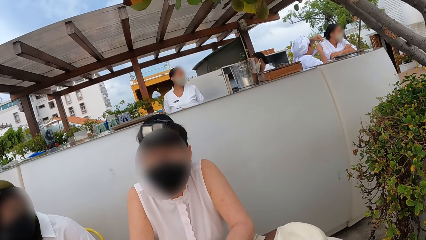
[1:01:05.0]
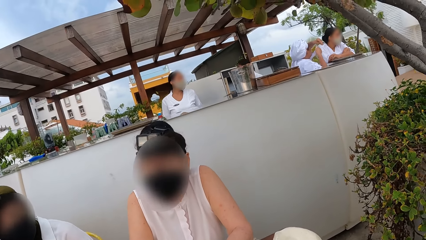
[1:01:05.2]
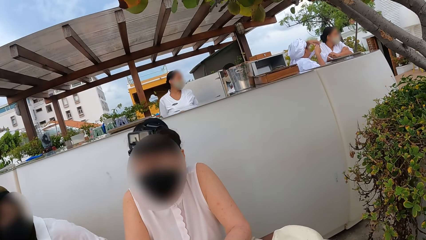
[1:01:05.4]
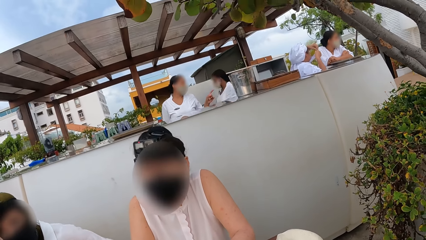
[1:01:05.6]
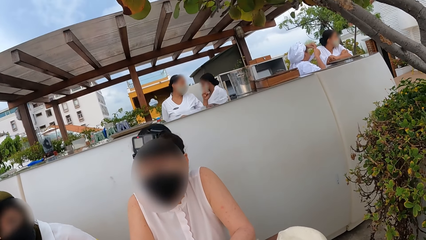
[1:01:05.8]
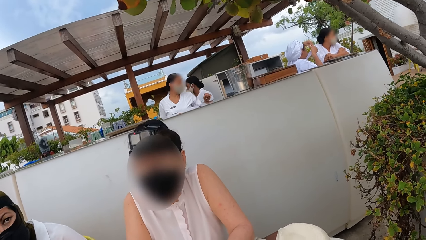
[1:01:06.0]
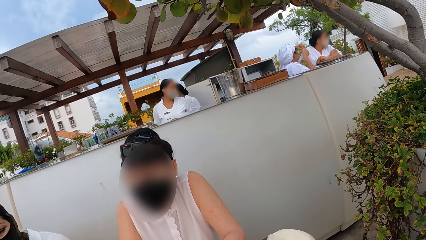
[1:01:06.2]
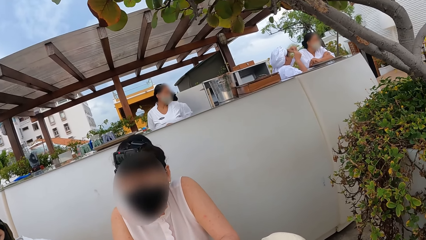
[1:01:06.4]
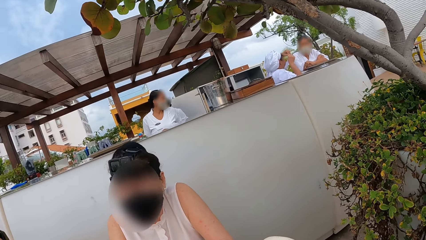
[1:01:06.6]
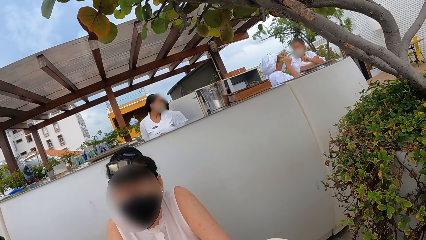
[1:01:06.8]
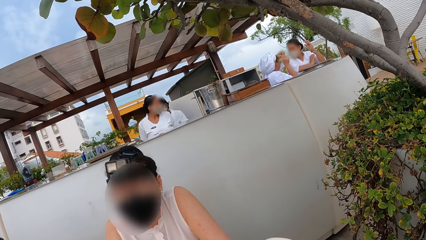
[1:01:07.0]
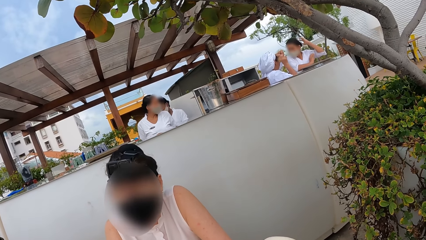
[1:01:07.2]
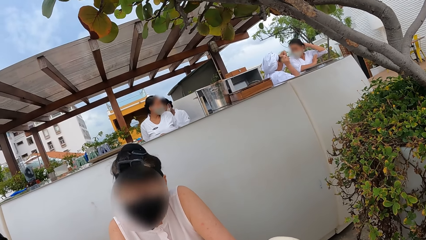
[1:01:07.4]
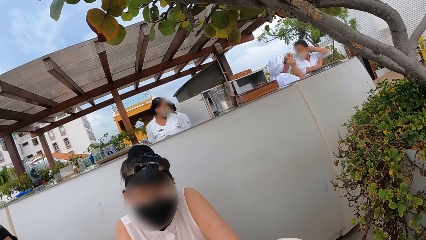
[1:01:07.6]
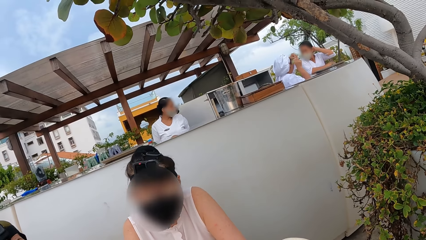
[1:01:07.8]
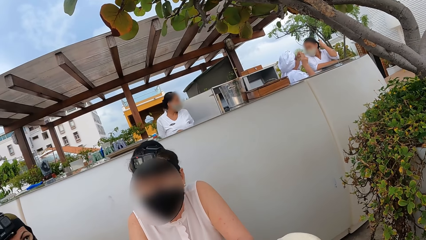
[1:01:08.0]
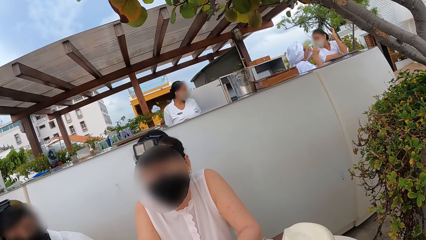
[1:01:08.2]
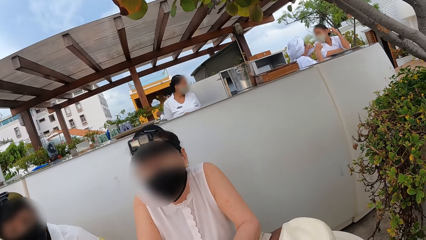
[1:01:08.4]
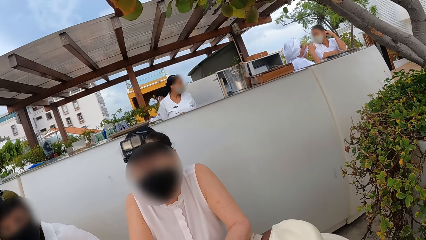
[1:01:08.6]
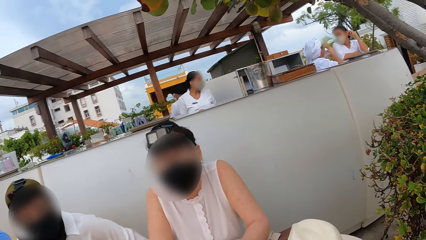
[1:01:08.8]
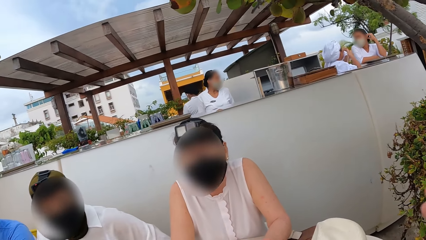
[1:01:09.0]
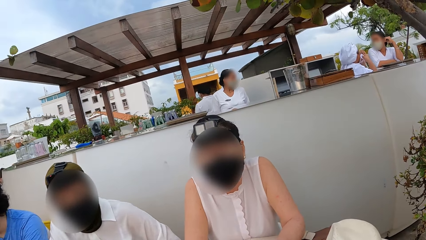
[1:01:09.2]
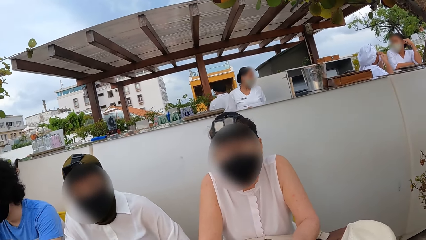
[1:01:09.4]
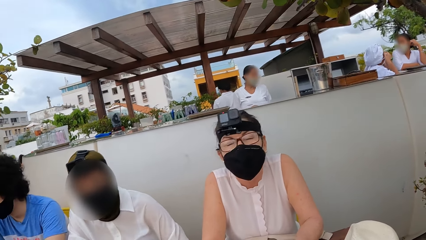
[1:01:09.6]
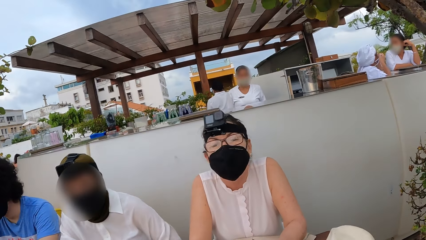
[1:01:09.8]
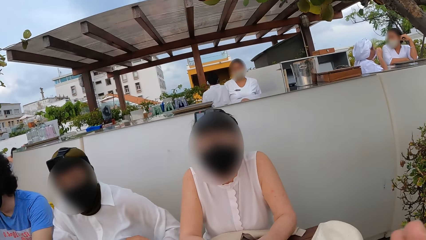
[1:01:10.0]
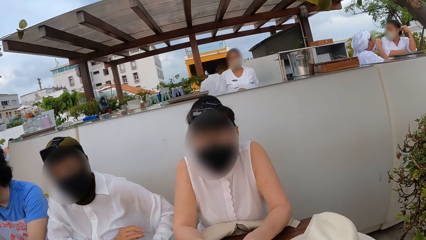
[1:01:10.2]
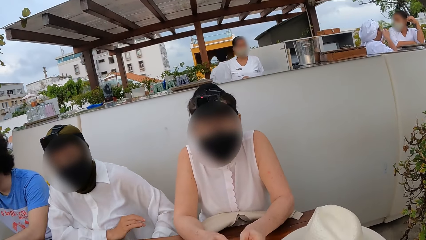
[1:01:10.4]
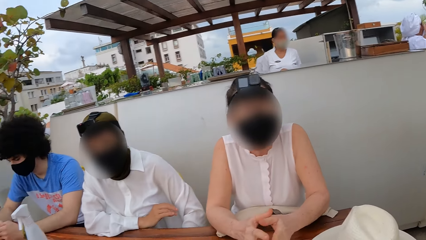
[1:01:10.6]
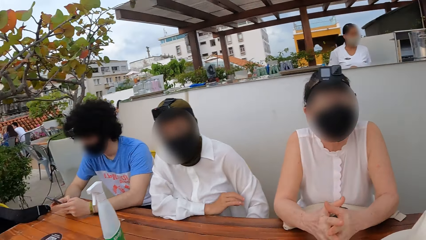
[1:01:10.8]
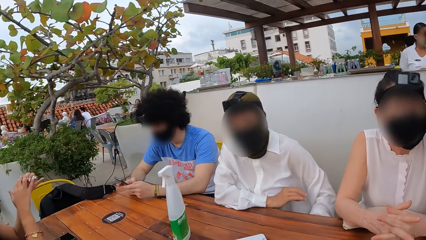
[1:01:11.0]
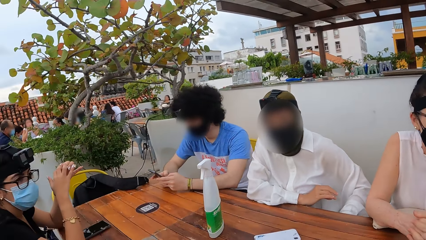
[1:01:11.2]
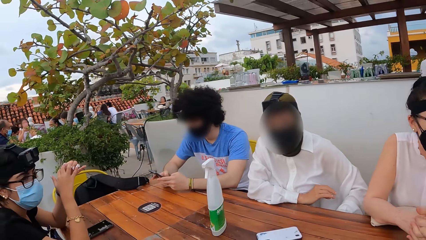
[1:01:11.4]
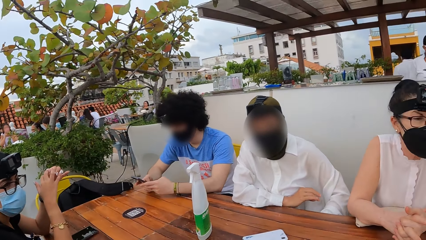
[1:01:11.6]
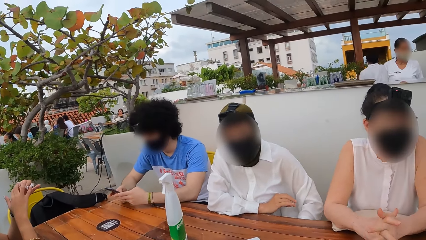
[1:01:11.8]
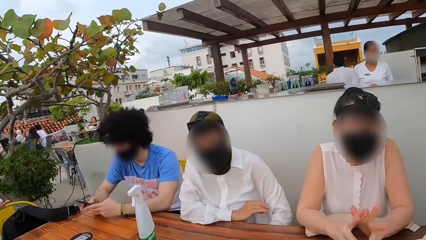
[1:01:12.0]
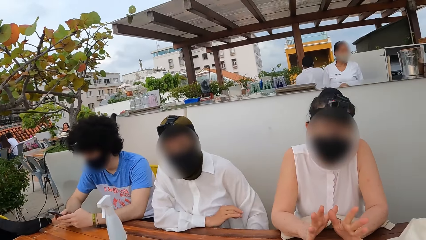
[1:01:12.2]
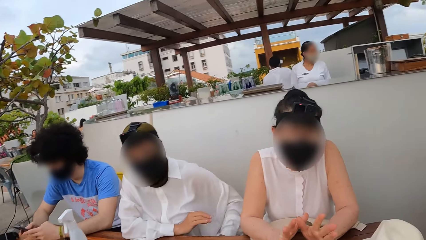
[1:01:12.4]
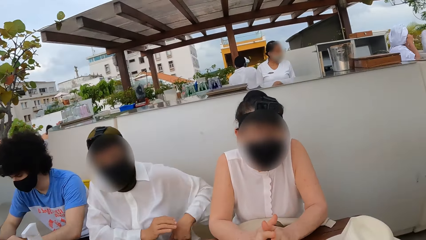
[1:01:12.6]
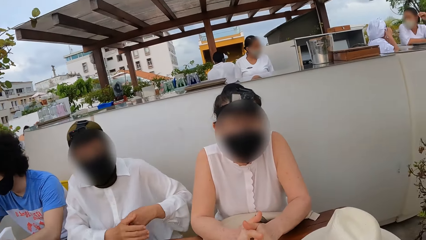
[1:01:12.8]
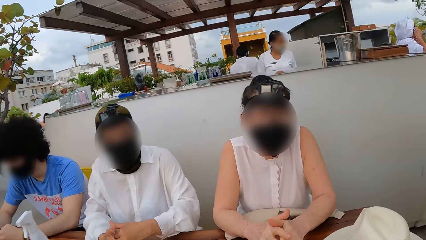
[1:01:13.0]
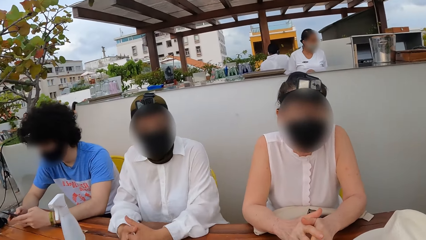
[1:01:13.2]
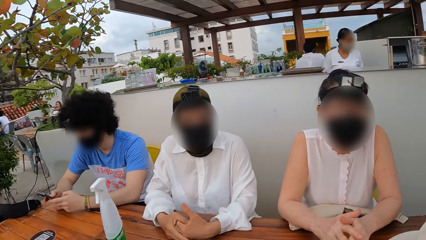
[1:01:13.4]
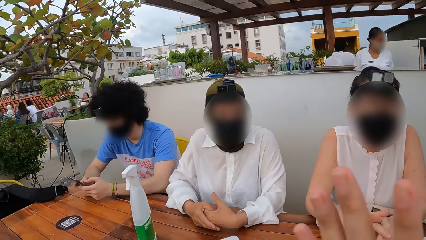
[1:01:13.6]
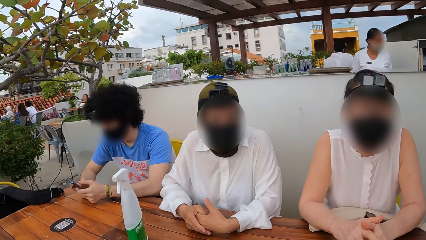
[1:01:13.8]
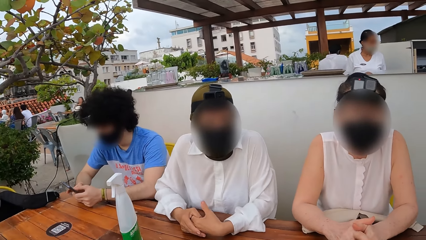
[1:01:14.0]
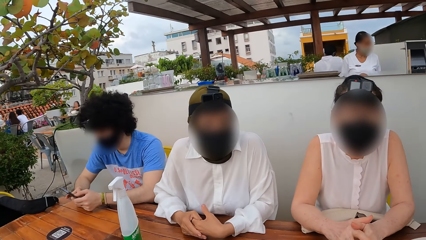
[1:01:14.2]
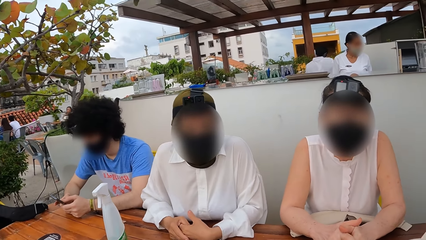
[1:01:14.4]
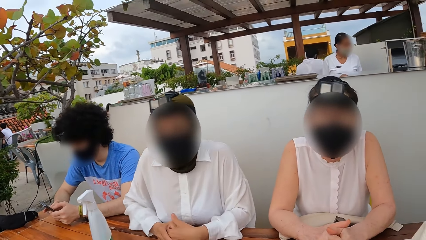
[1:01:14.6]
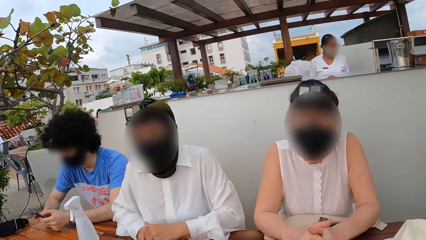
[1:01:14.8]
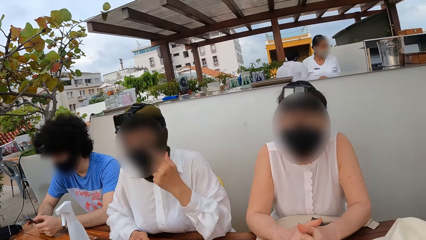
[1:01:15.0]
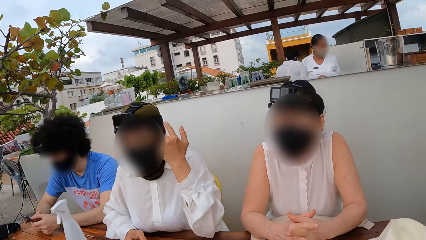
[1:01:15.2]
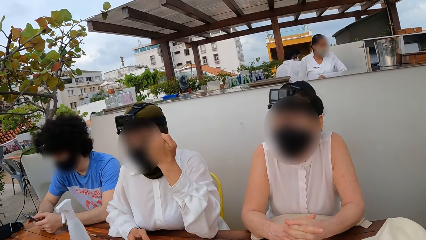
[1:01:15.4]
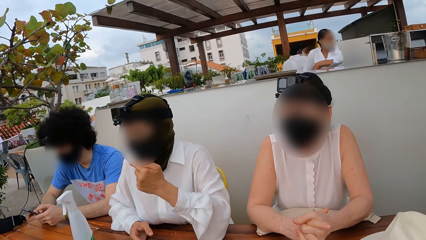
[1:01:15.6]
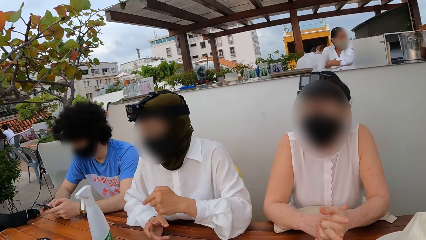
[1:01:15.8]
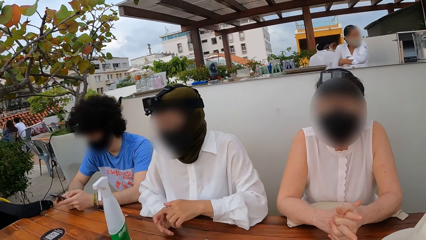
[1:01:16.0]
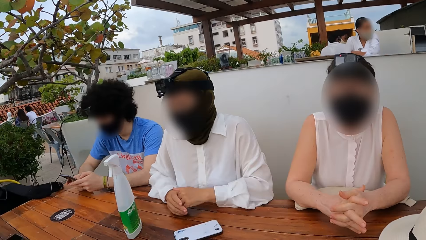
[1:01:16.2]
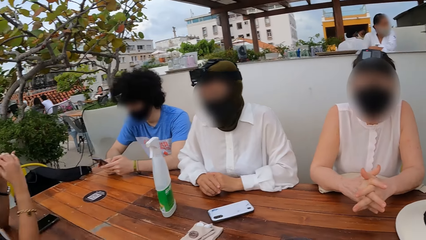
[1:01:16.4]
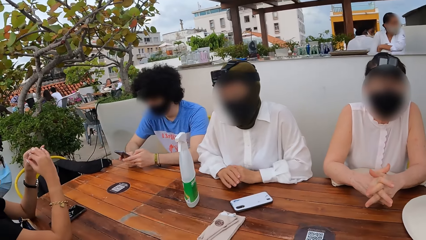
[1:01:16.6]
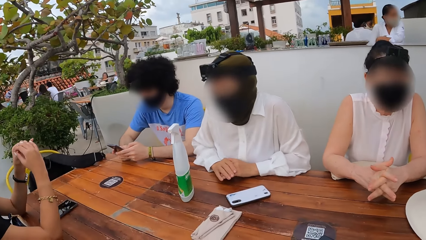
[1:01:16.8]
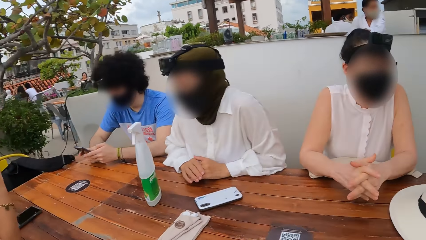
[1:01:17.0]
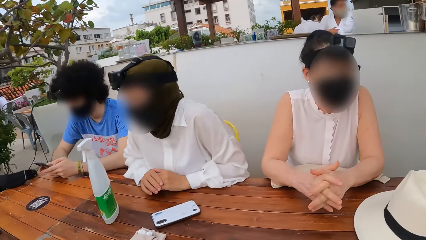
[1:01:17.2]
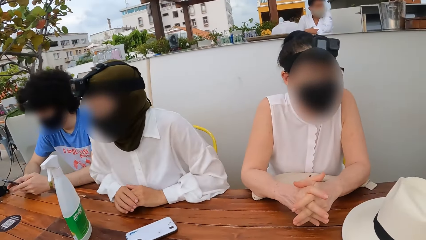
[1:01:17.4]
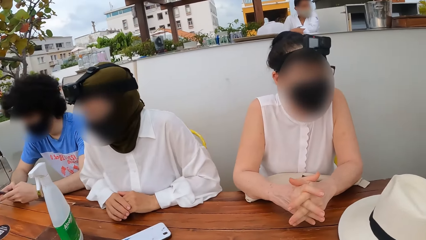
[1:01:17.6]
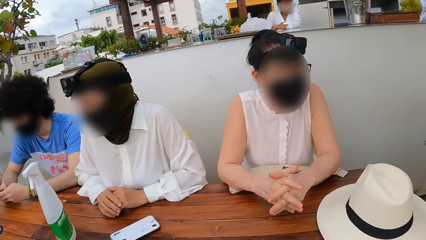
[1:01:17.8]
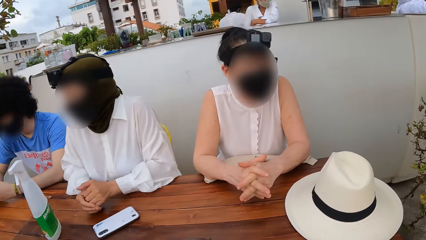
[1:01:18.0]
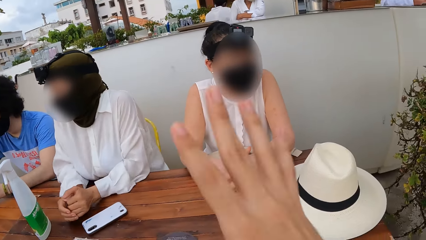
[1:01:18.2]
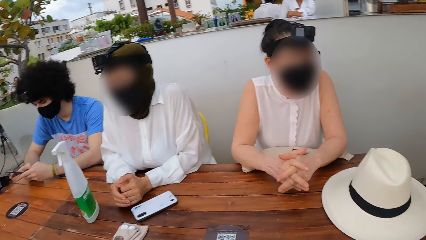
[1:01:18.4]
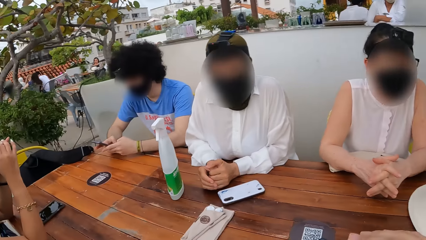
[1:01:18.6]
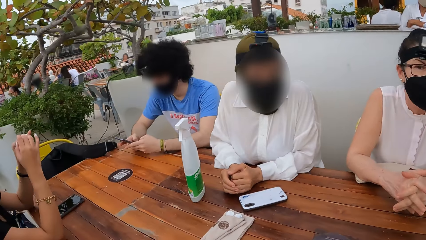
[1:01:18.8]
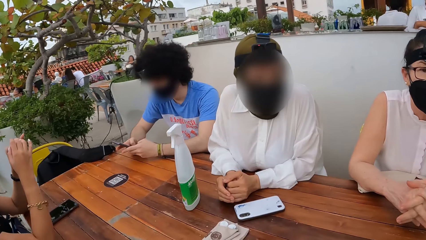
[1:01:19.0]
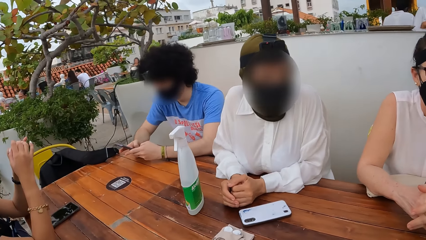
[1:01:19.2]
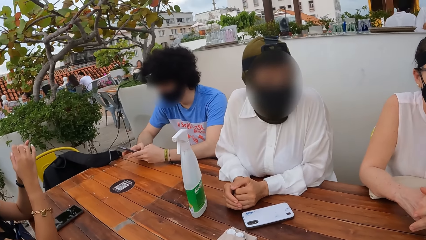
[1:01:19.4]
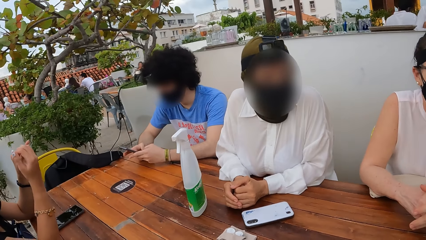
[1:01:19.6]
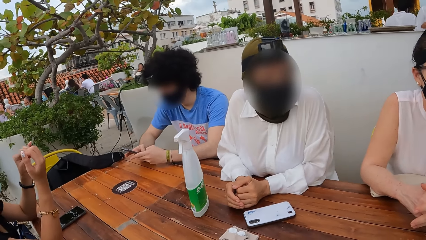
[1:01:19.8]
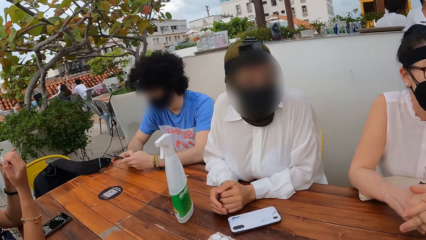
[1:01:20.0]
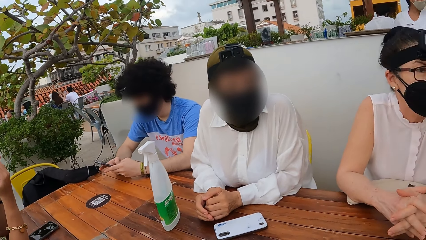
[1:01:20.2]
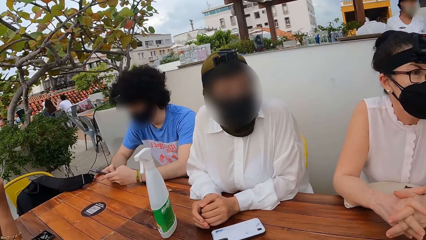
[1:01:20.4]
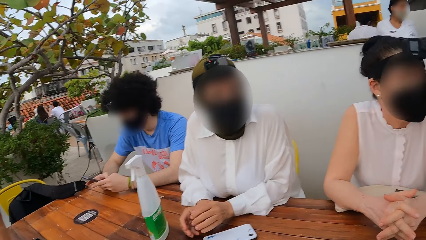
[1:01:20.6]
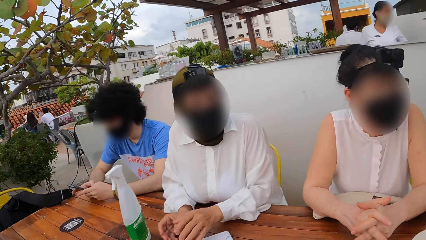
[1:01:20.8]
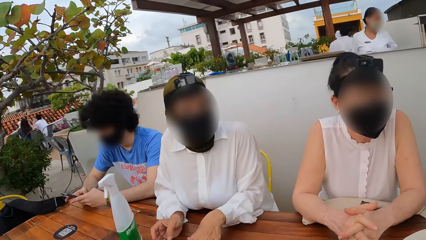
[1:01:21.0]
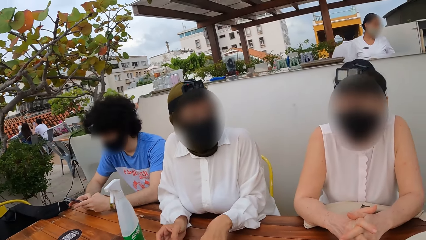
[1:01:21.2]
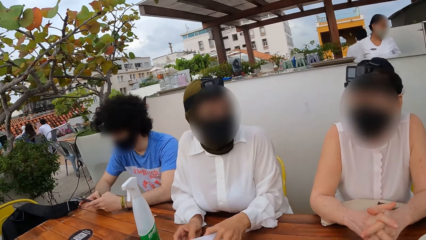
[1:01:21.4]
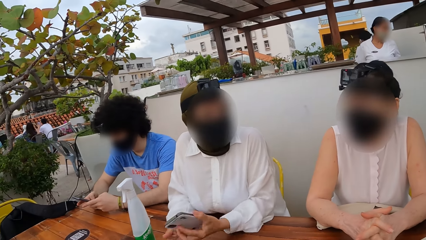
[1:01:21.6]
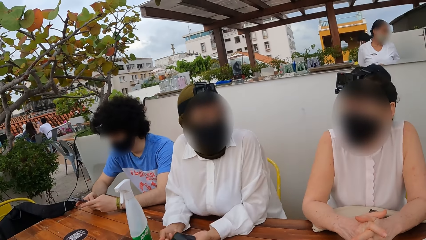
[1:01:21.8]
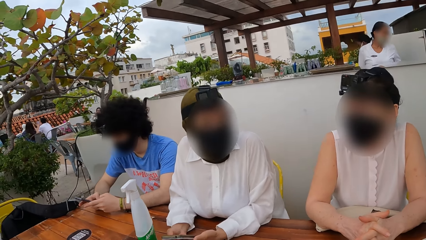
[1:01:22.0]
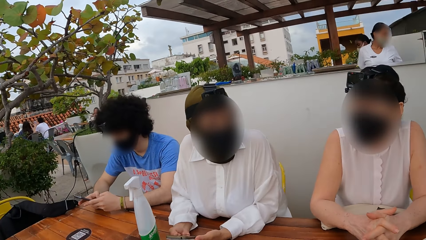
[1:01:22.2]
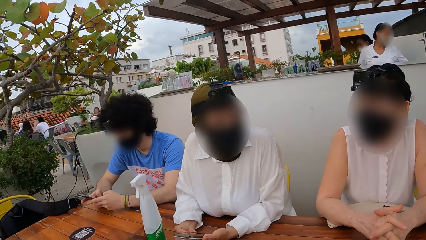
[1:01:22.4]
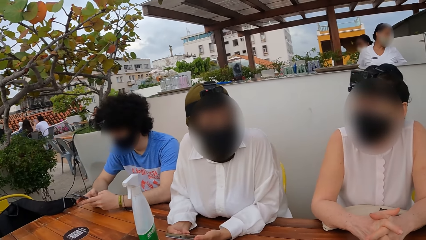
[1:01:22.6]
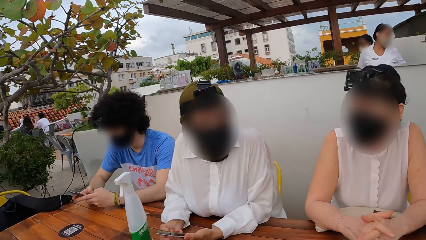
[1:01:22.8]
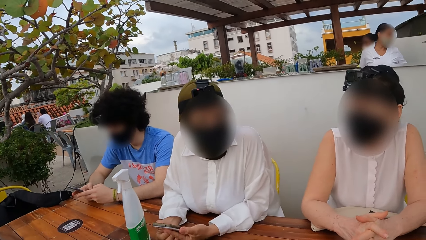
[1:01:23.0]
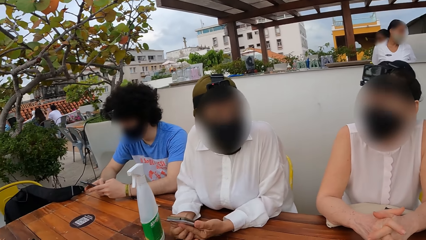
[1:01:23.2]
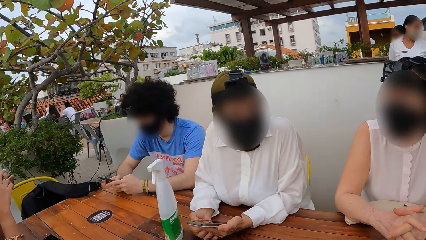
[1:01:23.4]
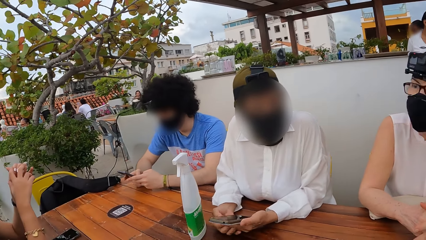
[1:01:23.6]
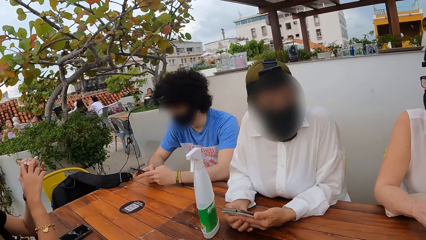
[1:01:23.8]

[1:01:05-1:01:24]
The camera wearer looks around. They interact with a woman. They interact with another woman. They look around. They interact with the other woman. A person grabs a phone.
